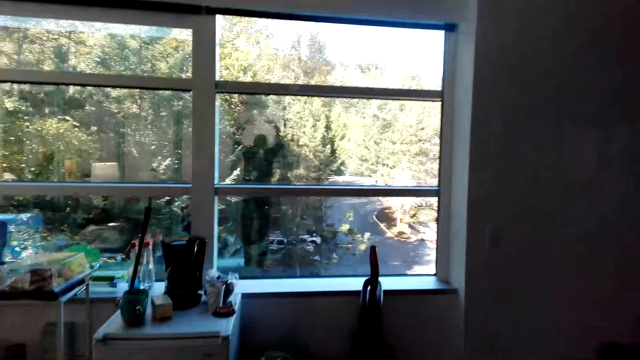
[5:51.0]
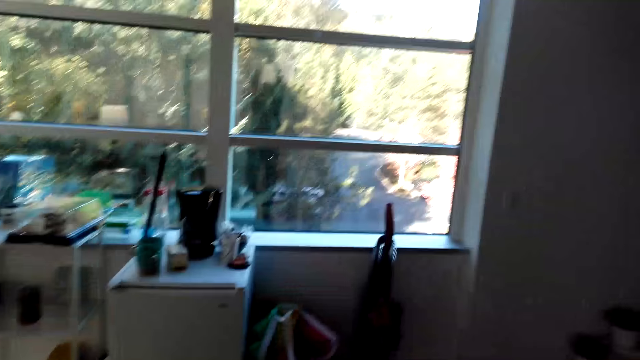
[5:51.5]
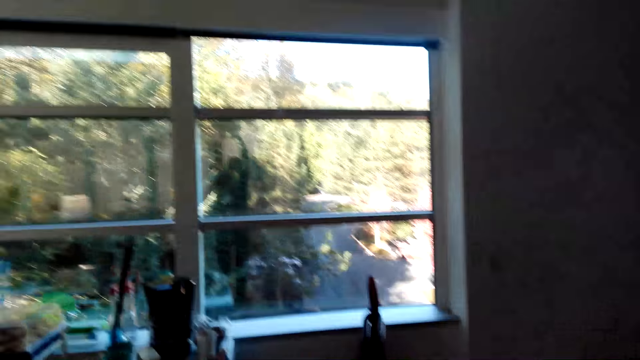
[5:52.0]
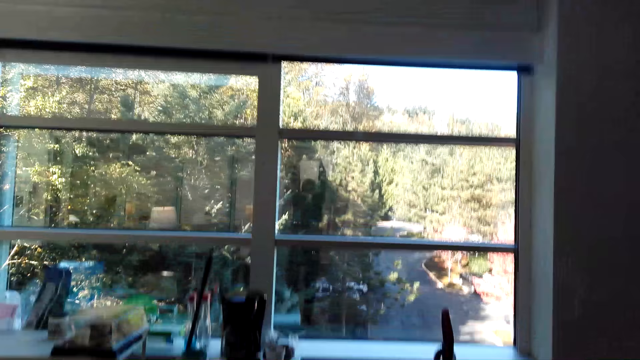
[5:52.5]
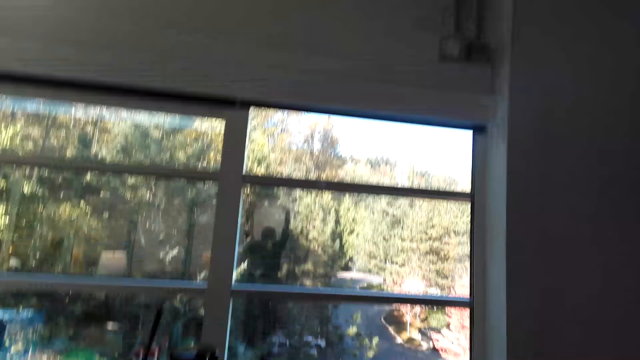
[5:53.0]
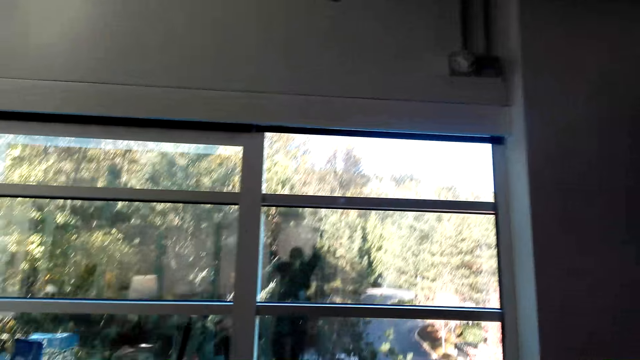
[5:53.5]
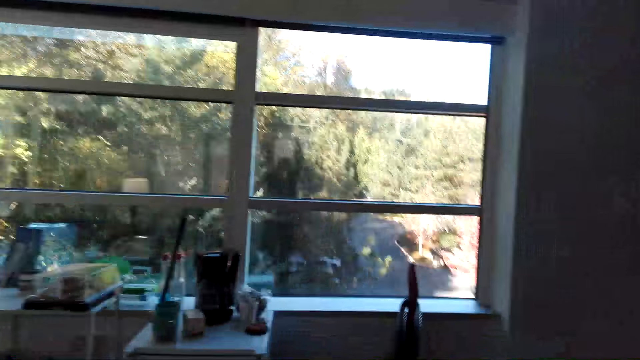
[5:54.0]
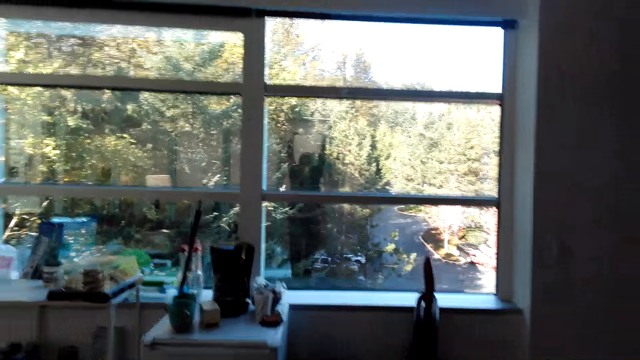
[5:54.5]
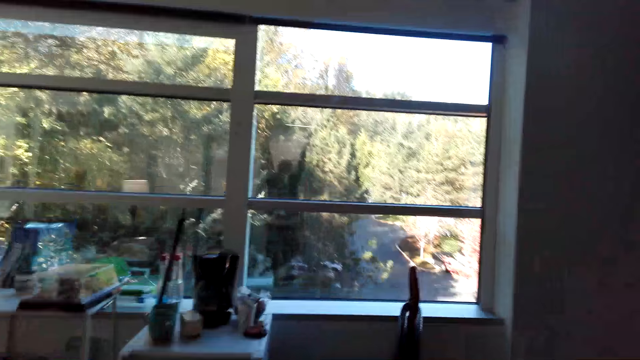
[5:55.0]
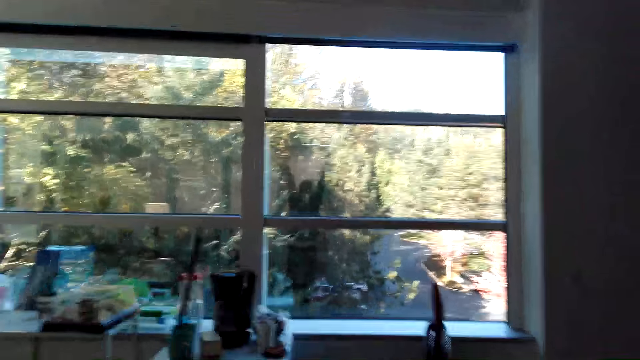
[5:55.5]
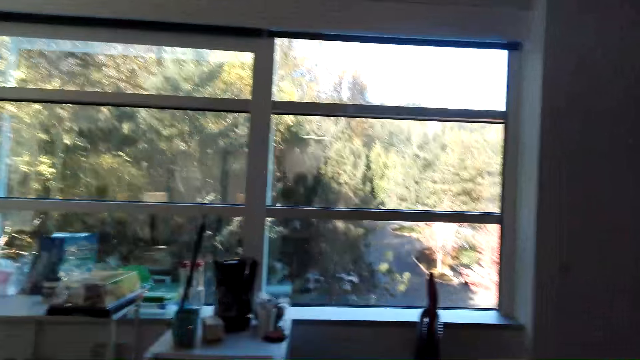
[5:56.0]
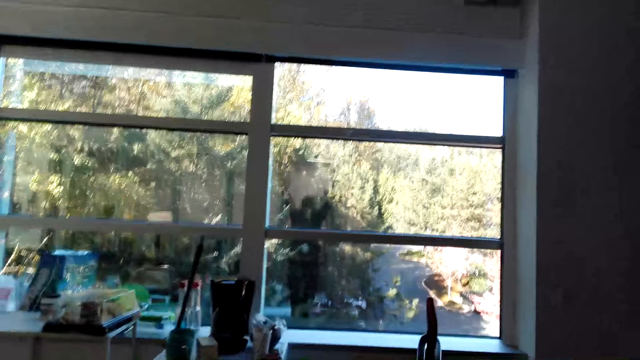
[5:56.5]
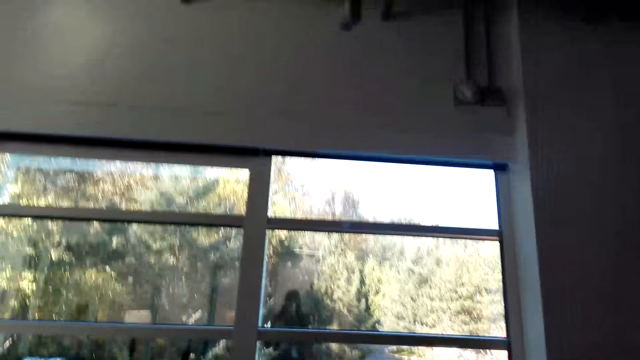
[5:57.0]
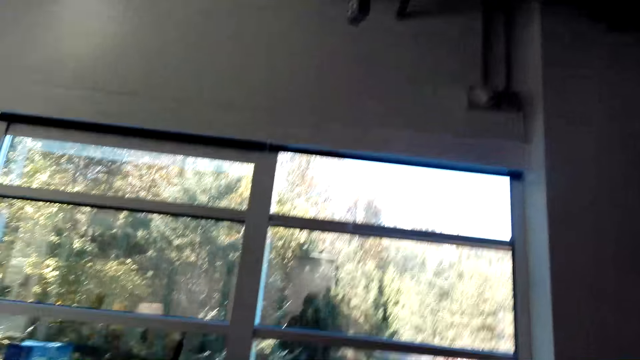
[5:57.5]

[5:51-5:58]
The camera wearer jumps.

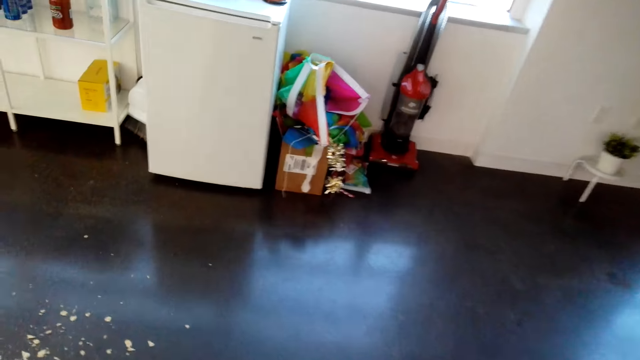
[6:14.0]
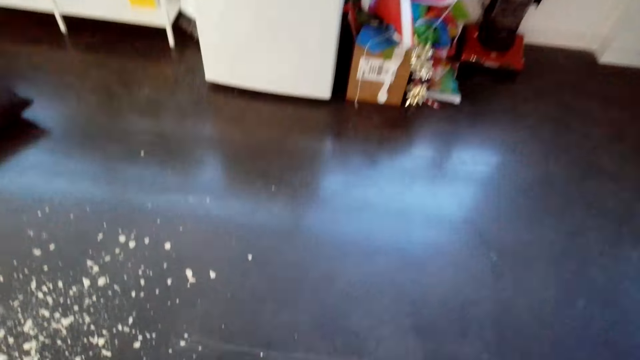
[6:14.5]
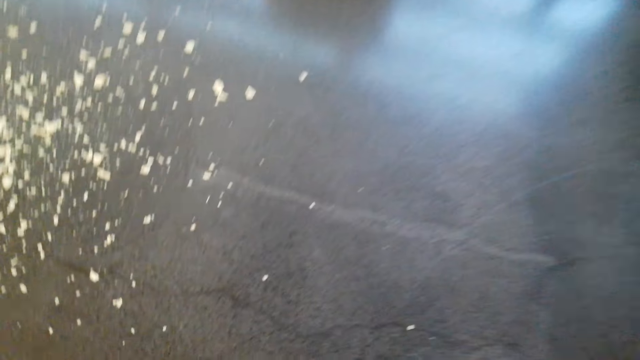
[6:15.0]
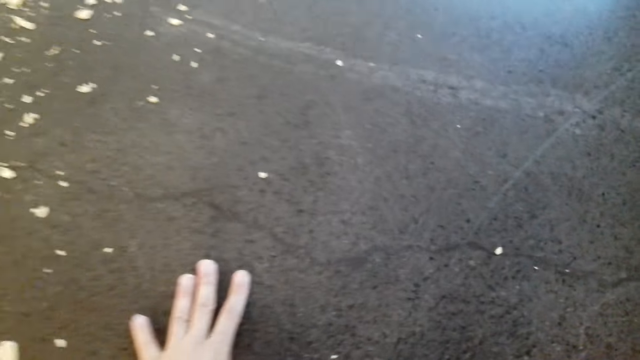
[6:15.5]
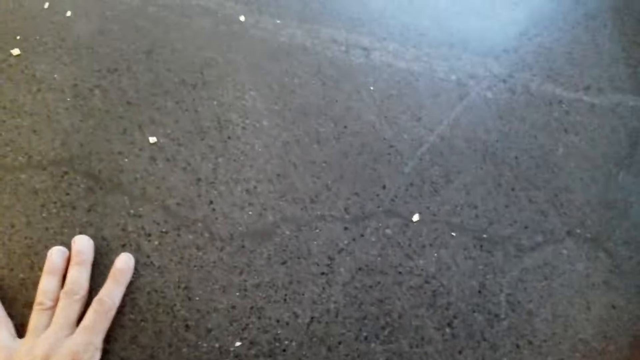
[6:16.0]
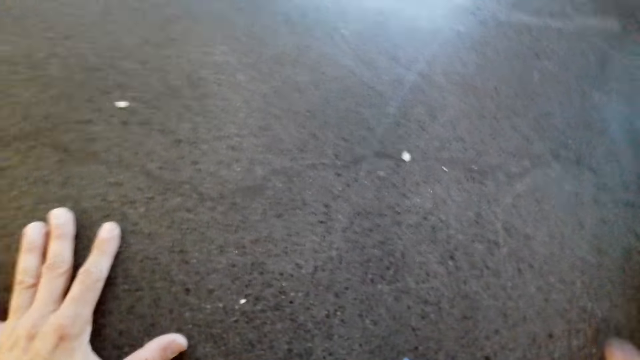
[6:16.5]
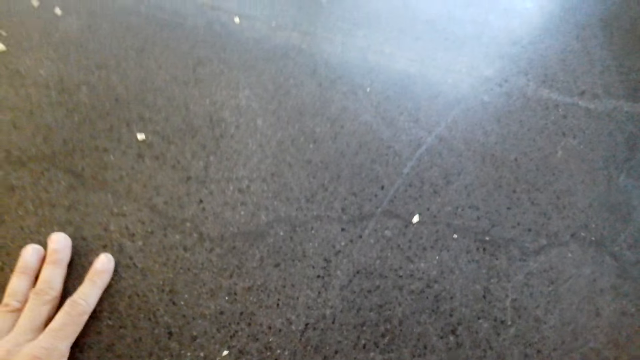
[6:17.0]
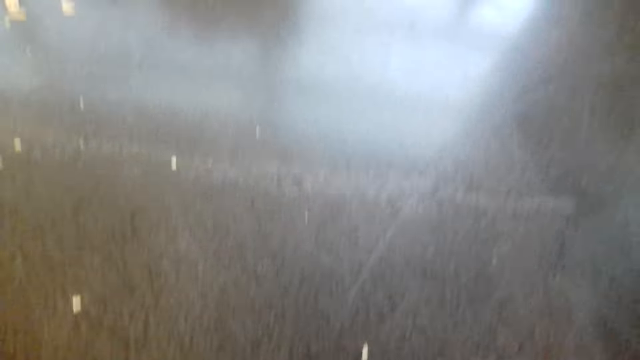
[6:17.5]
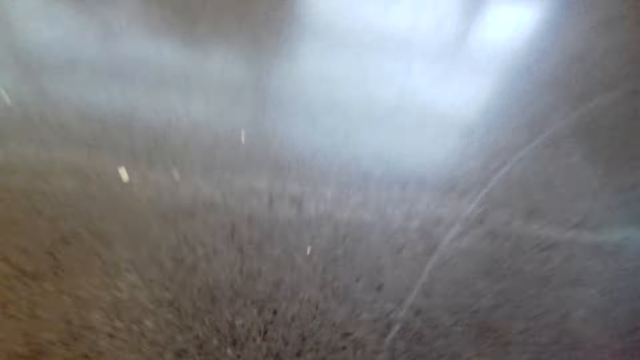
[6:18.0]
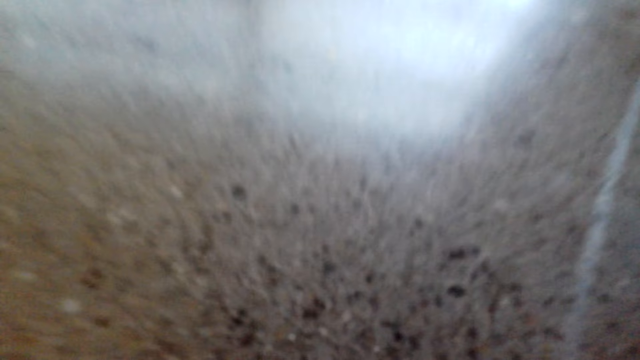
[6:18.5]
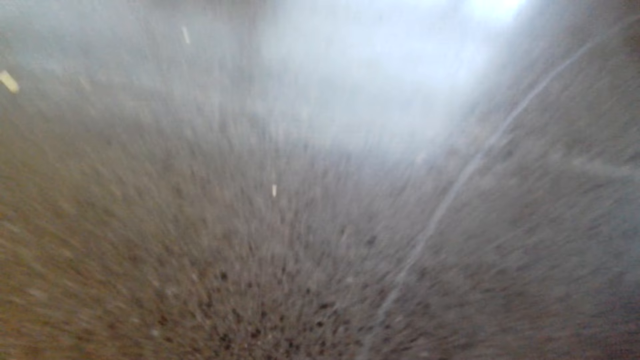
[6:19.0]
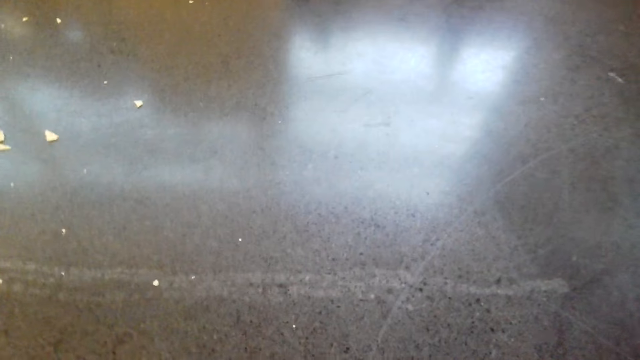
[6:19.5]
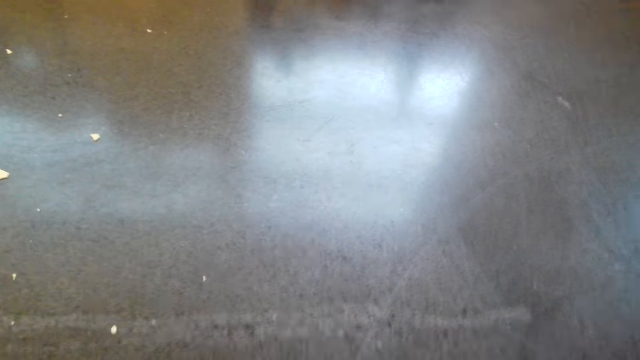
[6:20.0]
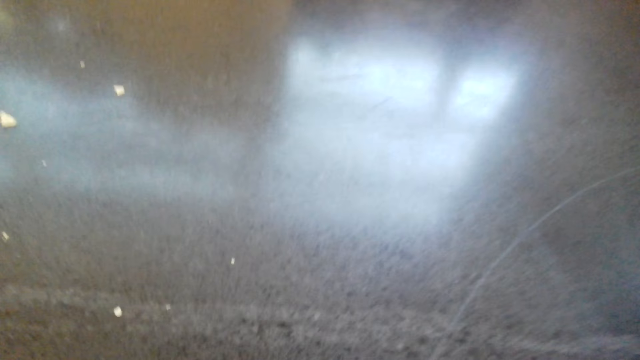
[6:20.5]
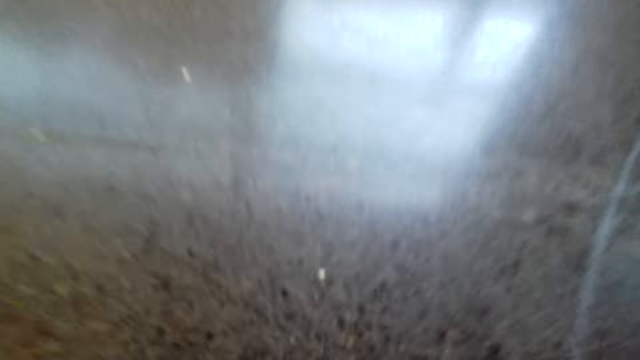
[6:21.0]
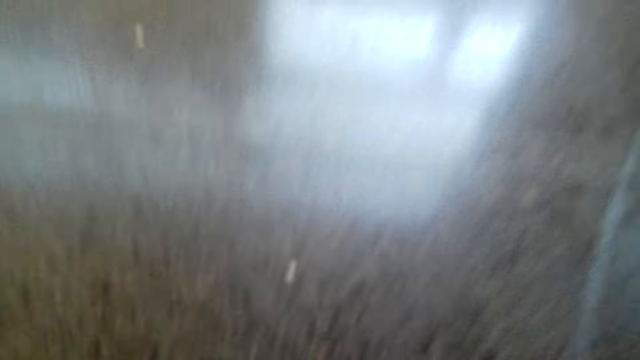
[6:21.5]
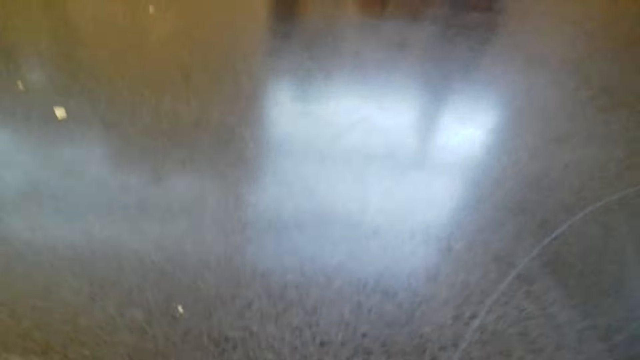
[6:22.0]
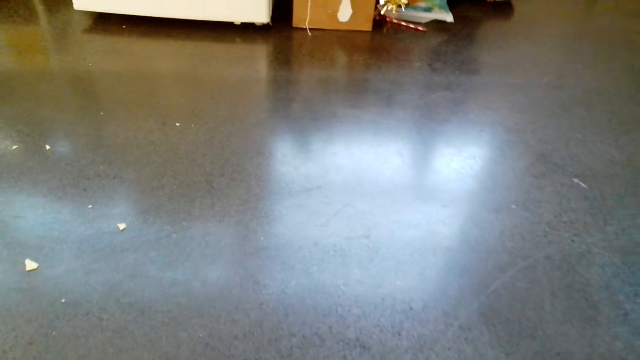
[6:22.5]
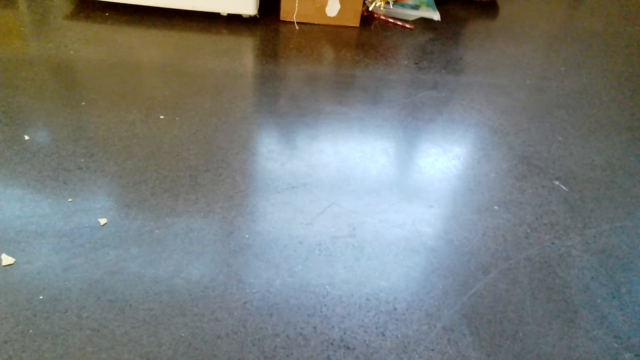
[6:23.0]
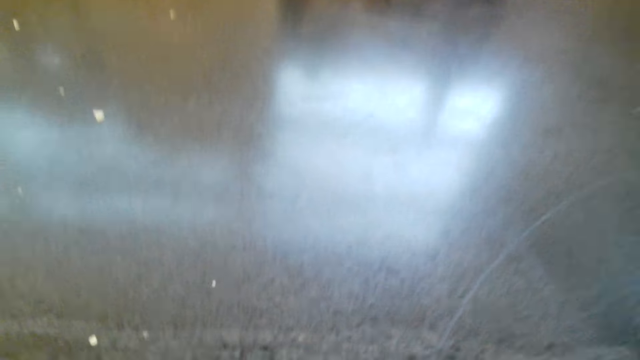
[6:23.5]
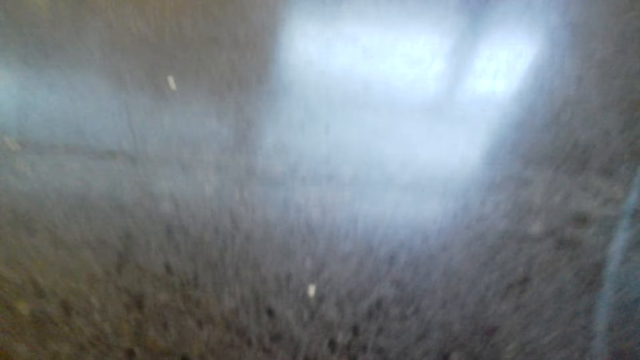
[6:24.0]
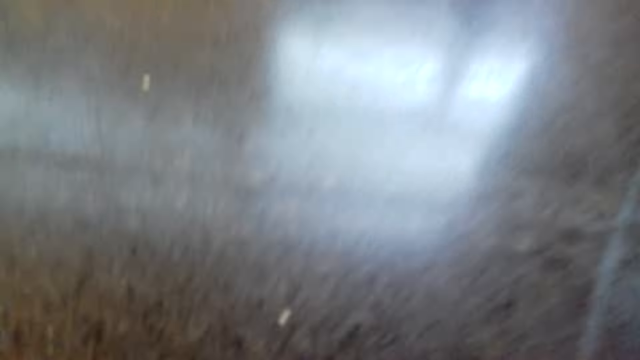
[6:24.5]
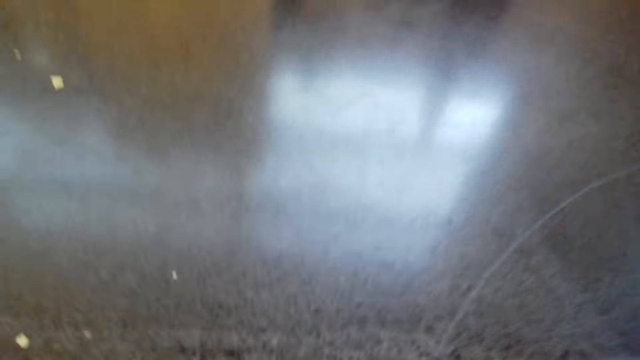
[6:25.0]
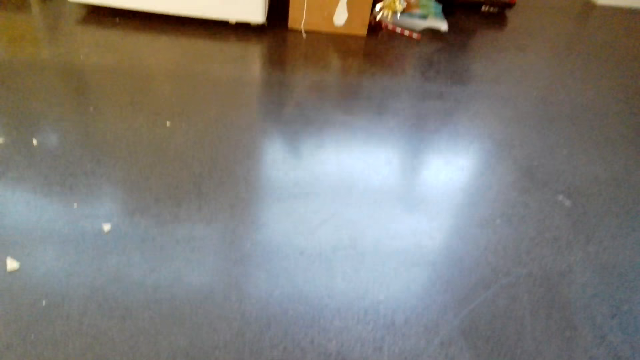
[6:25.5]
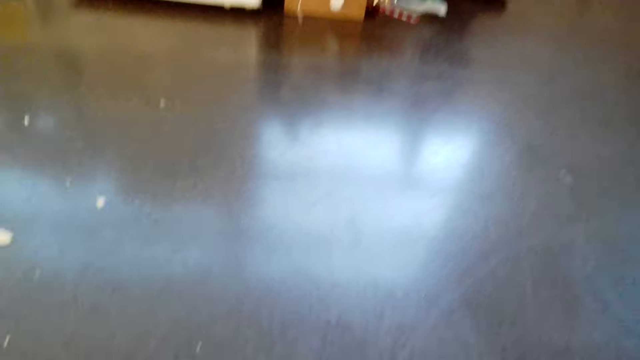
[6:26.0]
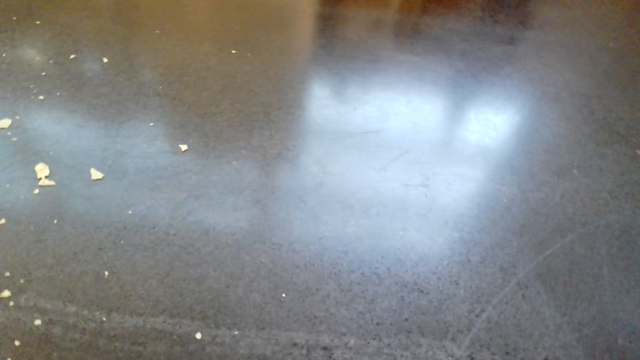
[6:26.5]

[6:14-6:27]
The camera wearer touches the floor. They do press ups.
